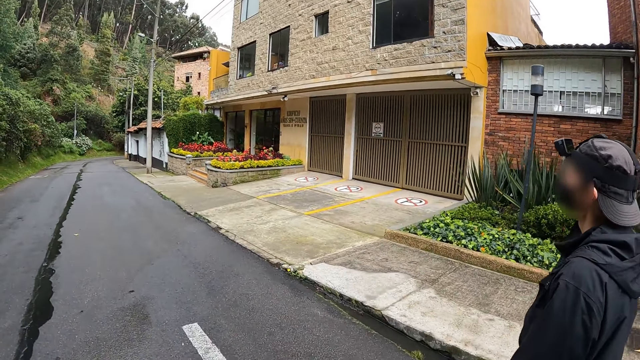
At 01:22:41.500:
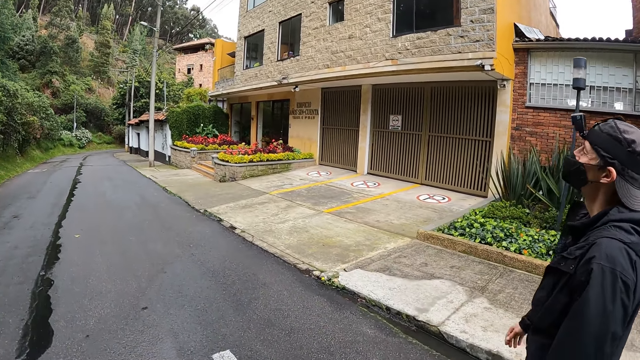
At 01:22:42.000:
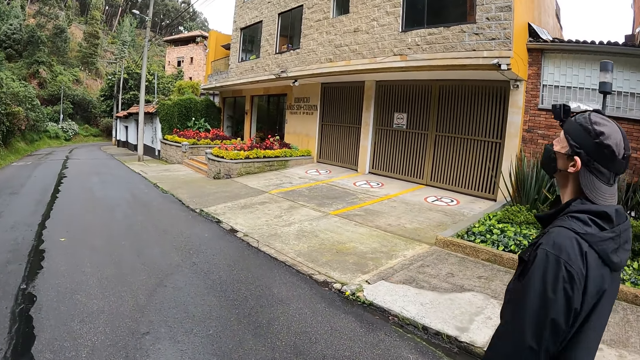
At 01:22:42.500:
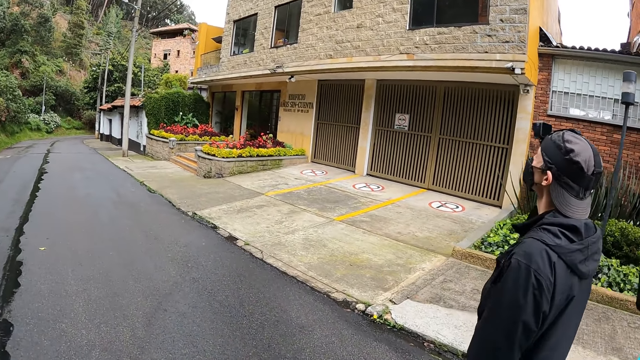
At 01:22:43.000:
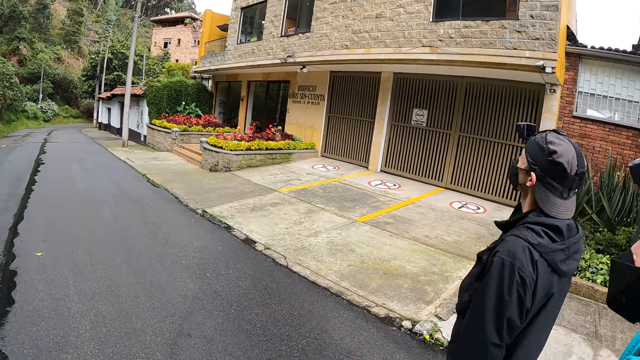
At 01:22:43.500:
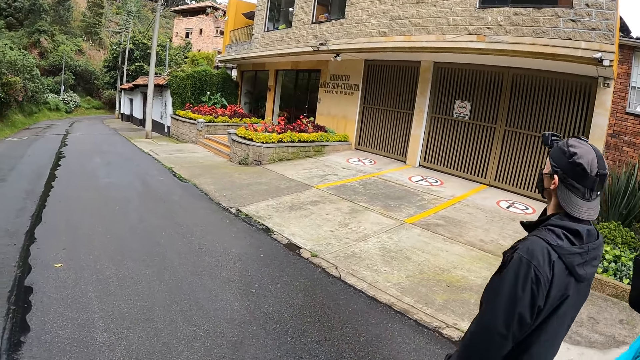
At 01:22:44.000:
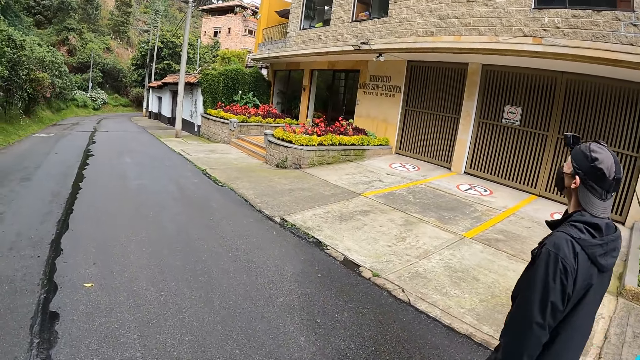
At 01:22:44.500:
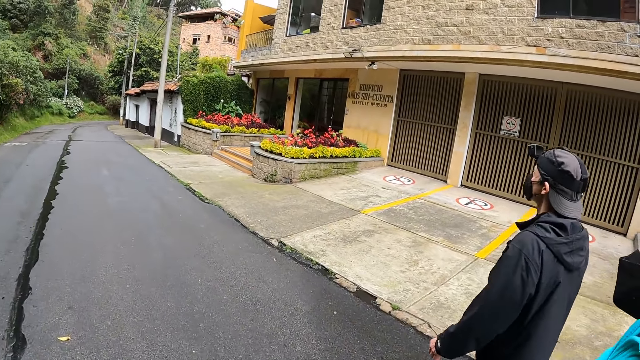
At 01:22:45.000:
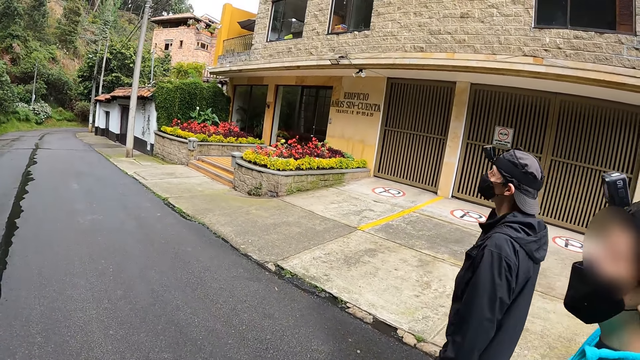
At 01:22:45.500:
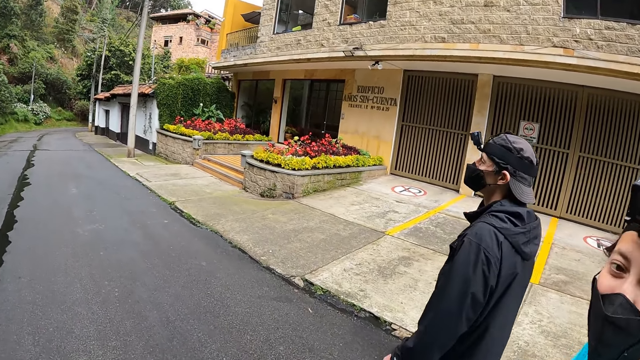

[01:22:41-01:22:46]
The camera wearer walks on the road.

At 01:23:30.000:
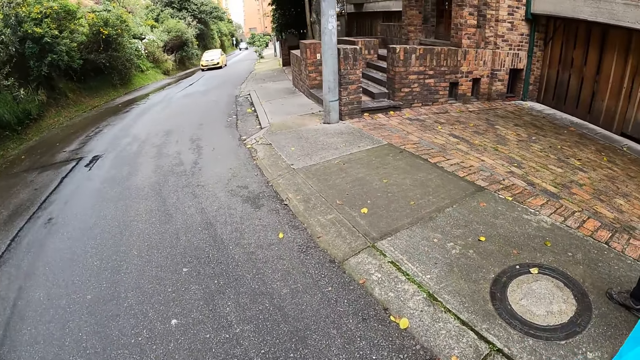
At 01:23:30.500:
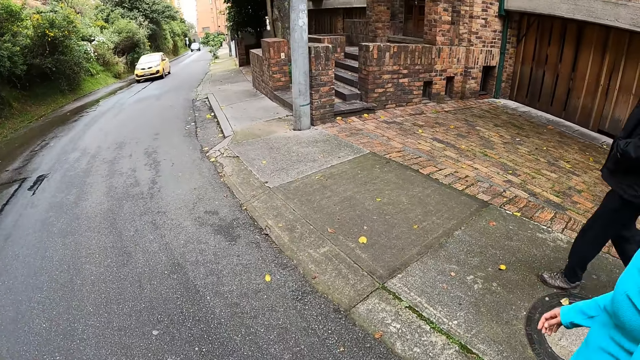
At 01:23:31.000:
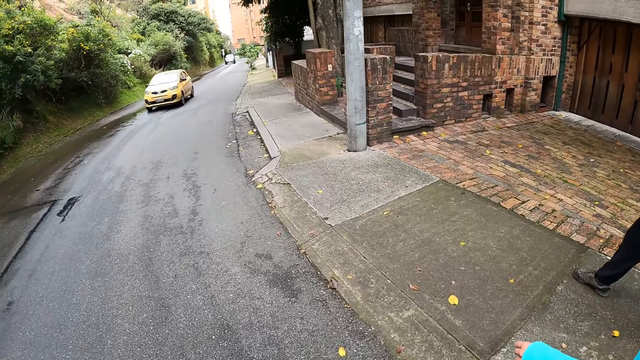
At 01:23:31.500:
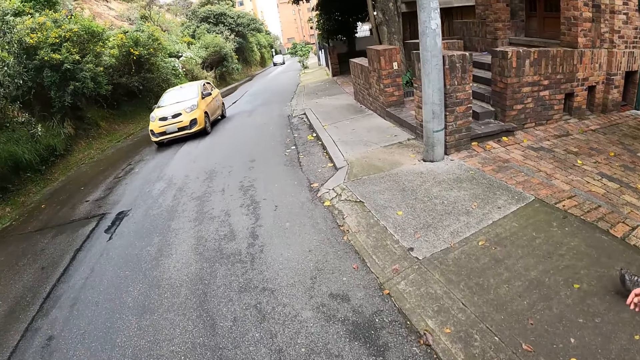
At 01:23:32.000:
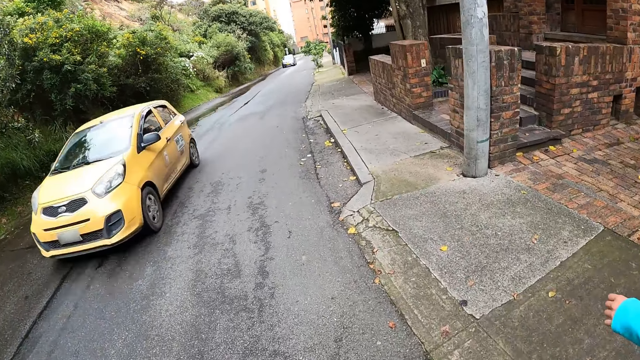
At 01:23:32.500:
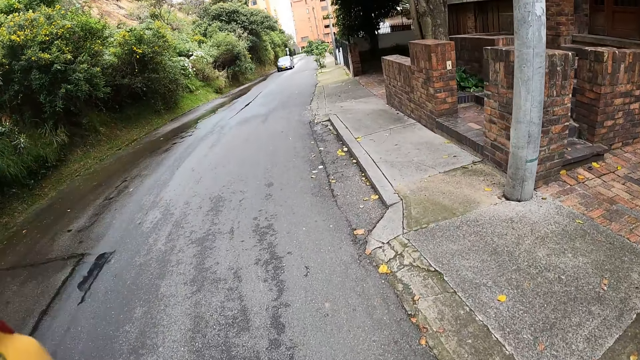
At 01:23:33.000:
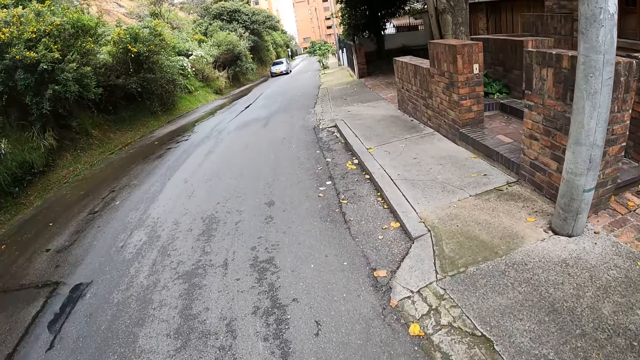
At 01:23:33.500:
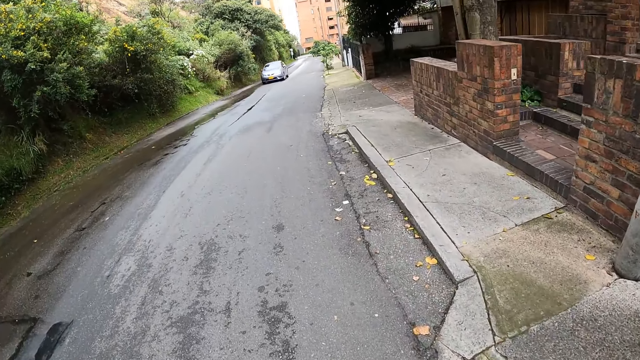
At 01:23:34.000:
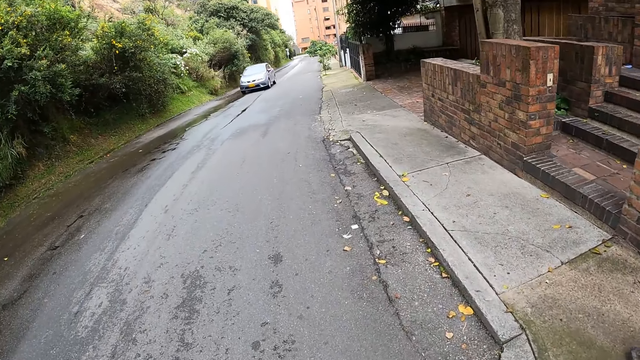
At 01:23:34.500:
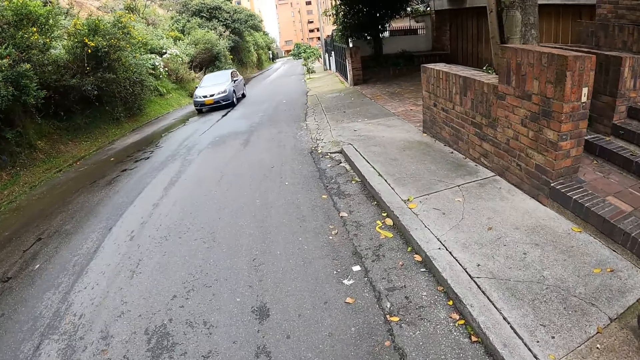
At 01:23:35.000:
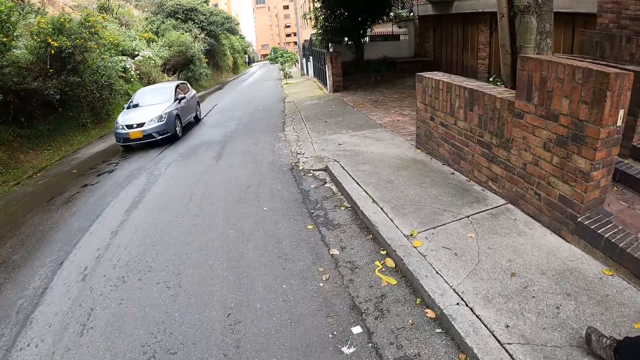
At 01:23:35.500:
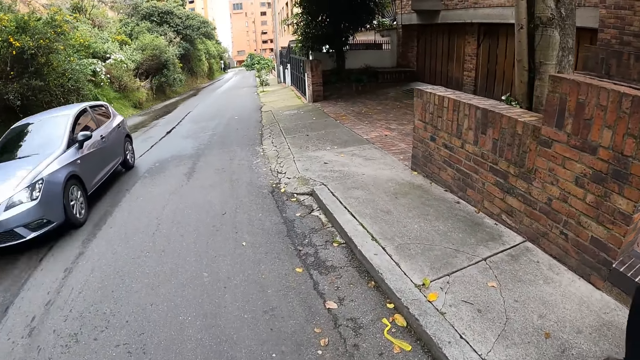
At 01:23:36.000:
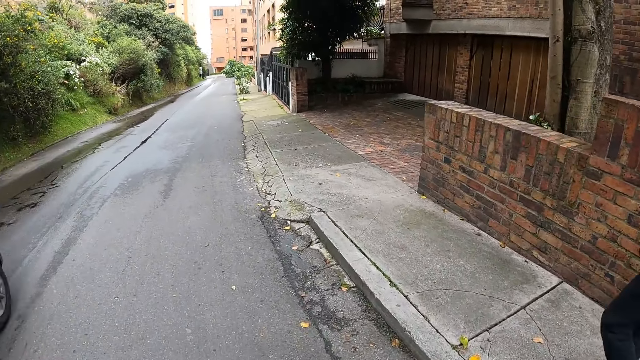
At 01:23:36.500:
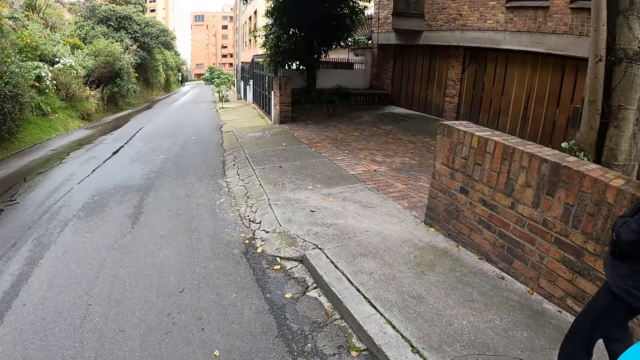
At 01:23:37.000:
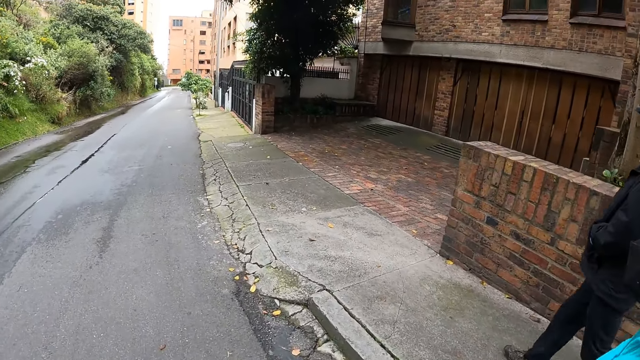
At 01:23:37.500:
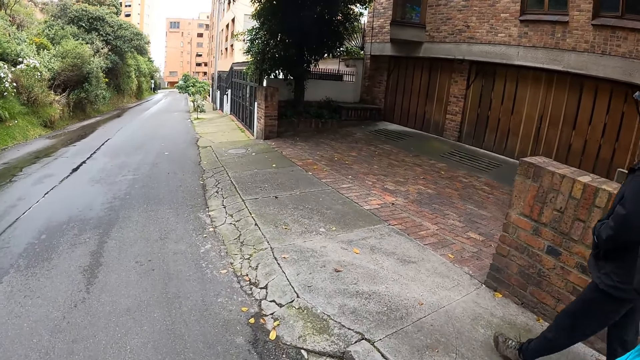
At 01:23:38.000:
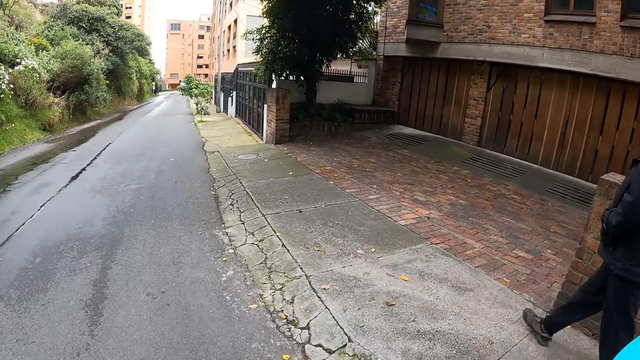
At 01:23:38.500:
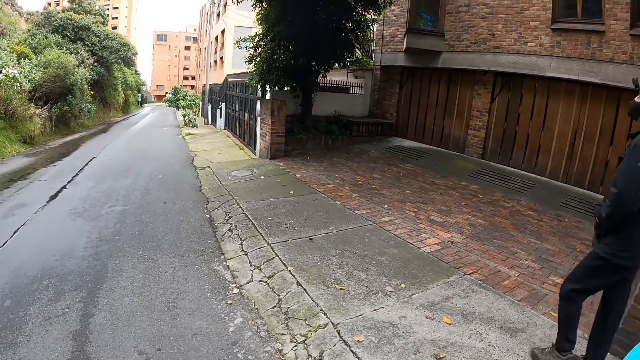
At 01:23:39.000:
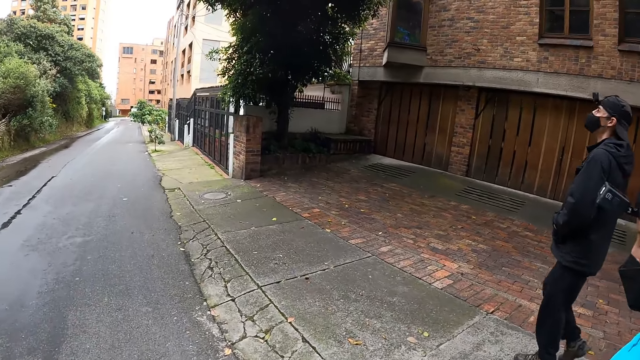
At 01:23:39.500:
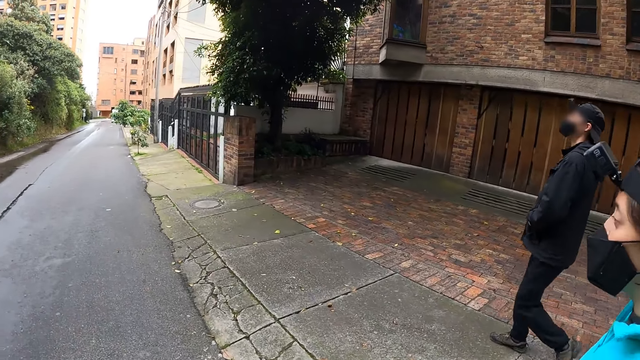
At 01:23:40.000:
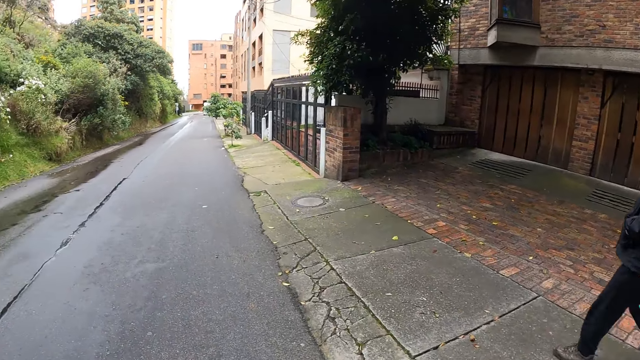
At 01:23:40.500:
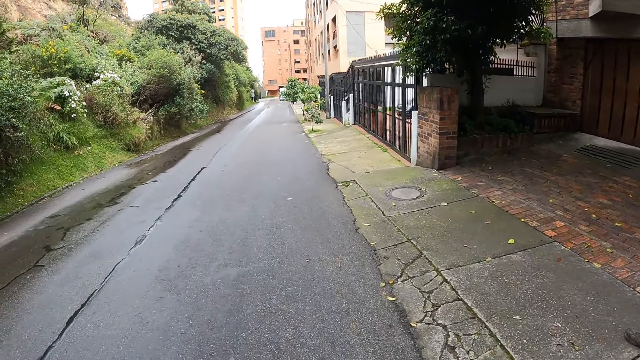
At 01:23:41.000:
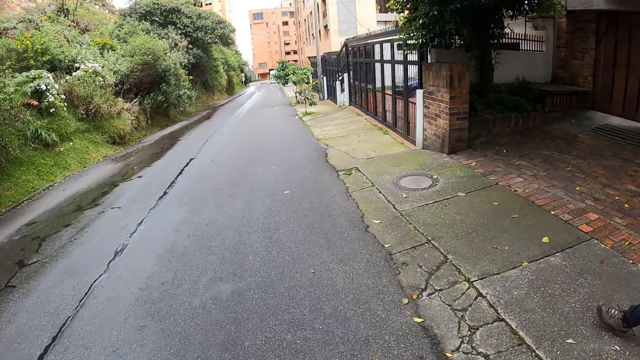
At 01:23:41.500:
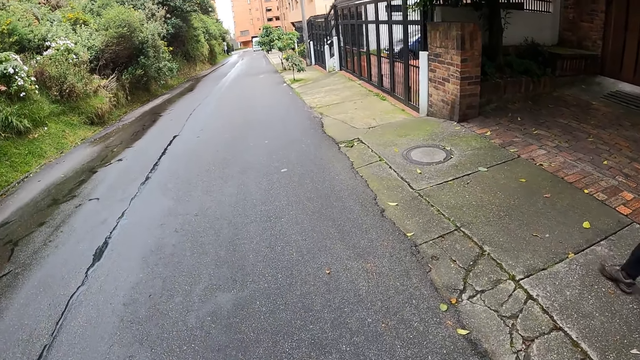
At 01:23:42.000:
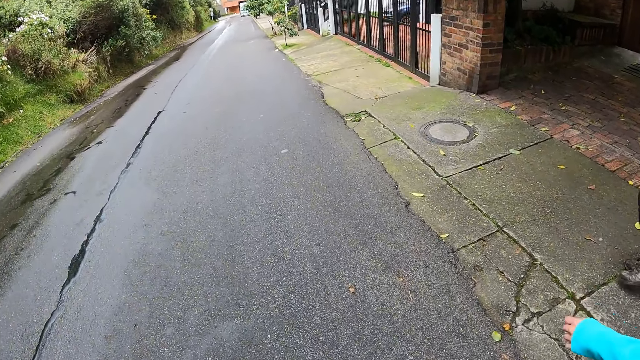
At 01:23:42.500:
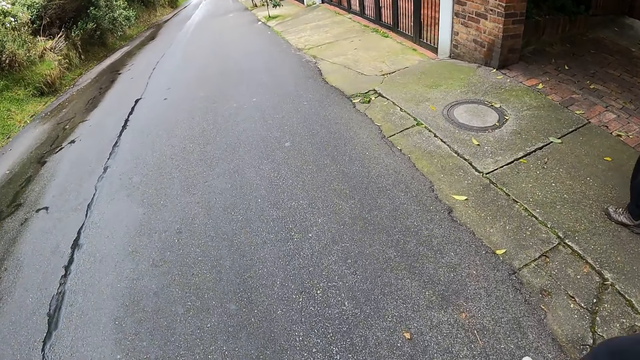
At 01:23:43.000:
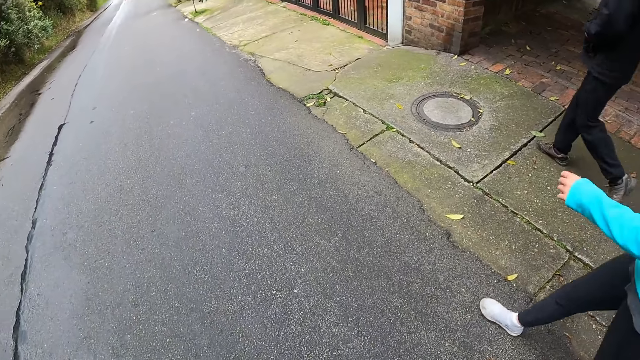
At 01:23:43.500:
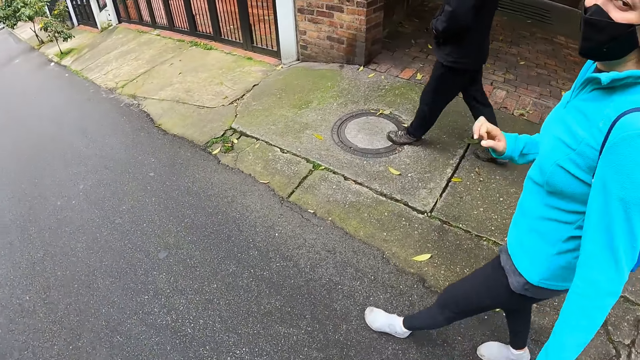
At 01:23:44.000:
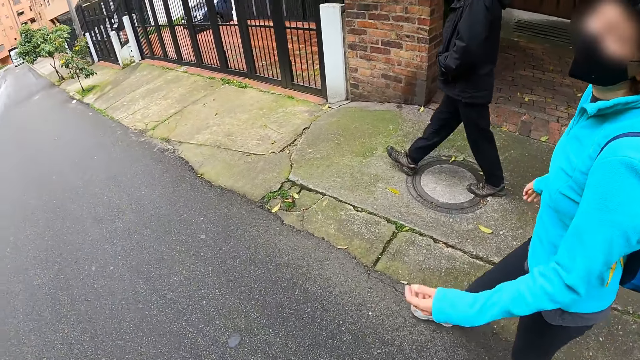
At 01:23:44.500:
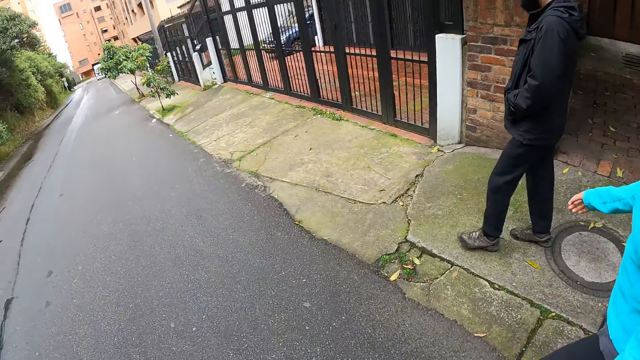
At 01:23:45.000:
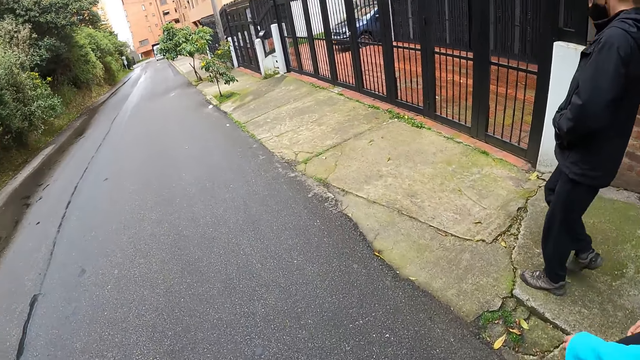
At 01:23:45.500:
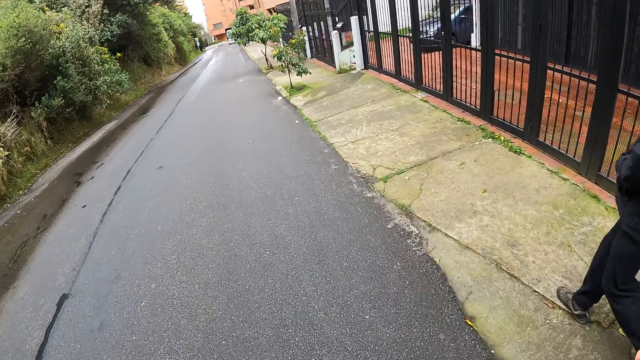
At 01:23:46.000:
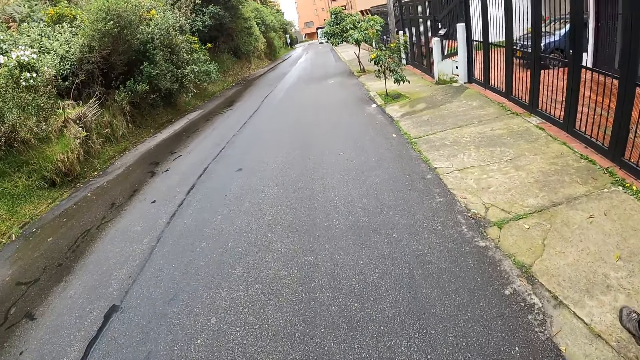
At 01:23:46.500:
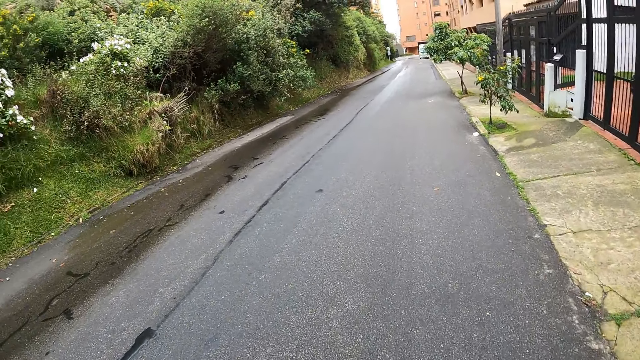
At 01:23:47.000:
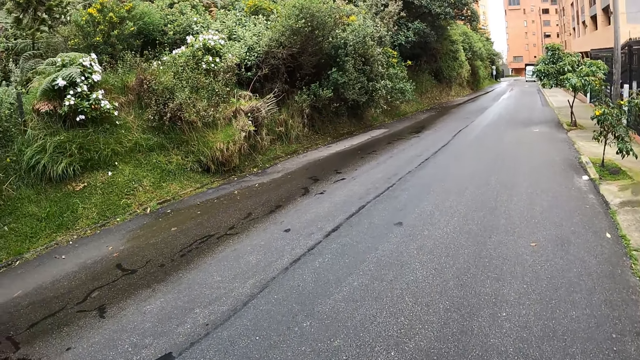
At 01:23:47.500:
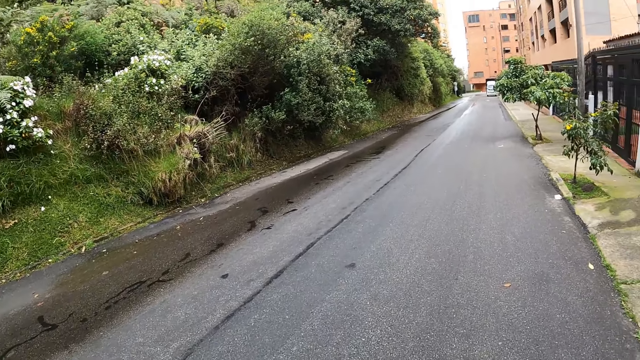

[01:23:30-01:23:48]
A yellow car drives past the camera wearer on the paved road. A grey car drives past the camera wearer on the paved road.
